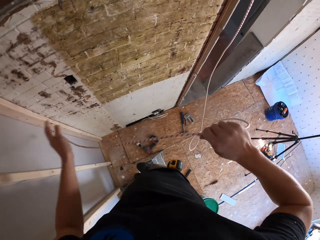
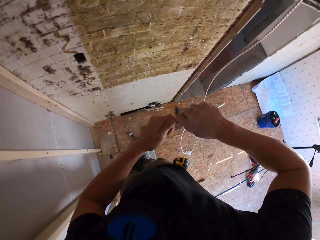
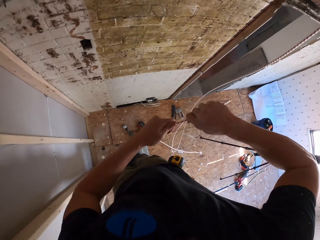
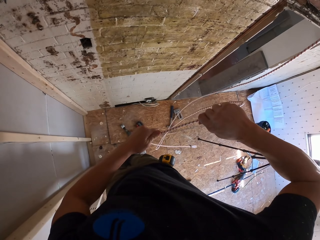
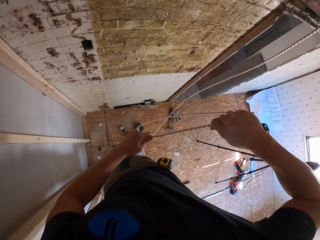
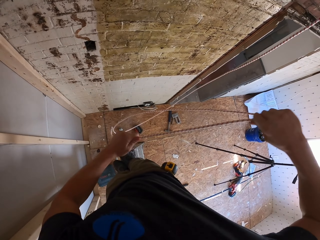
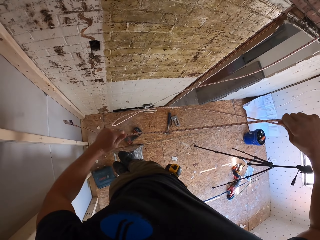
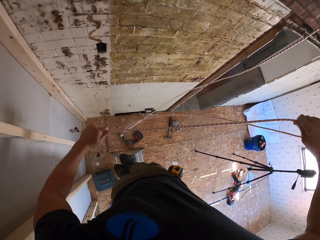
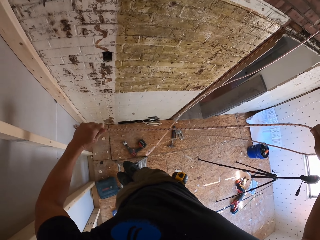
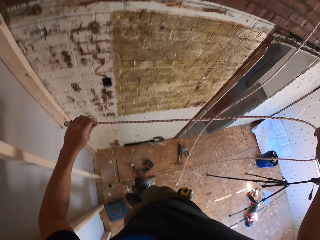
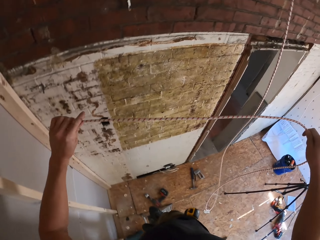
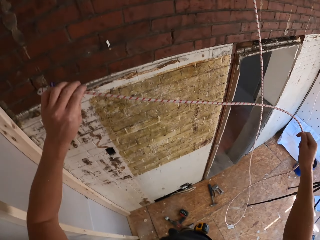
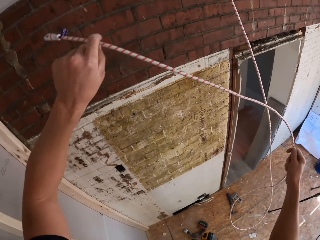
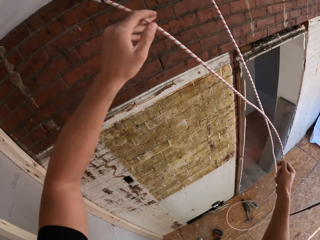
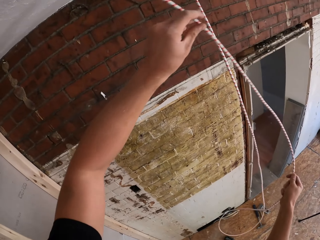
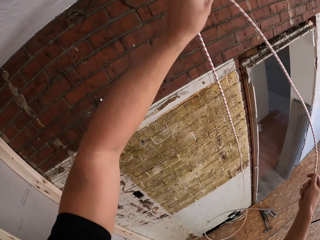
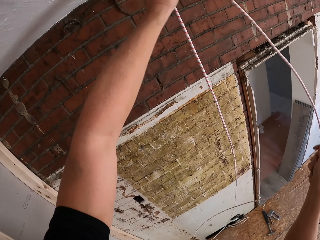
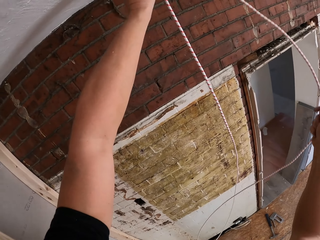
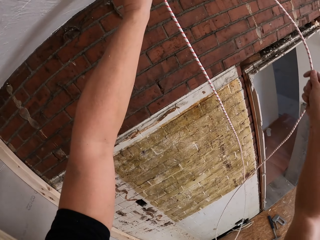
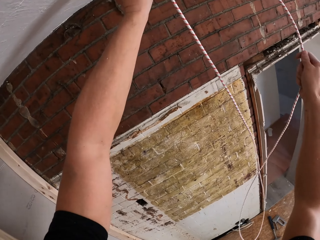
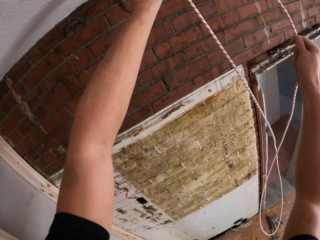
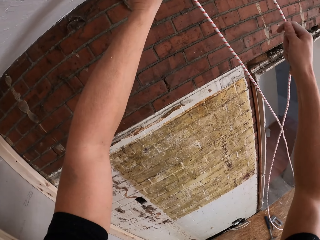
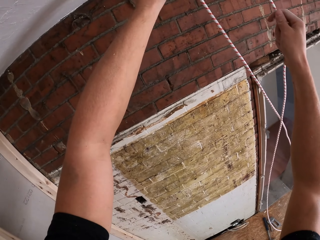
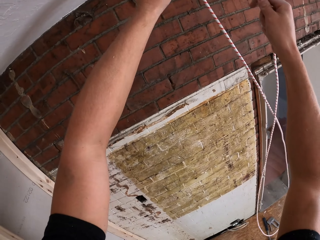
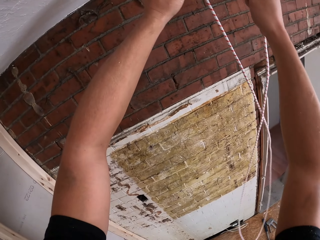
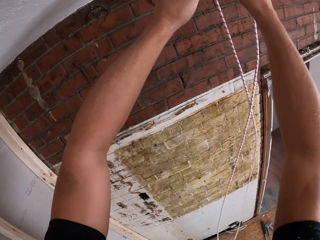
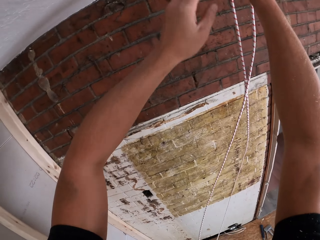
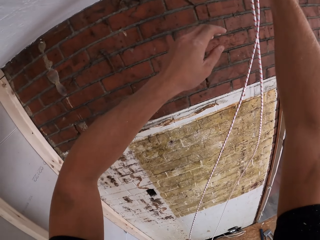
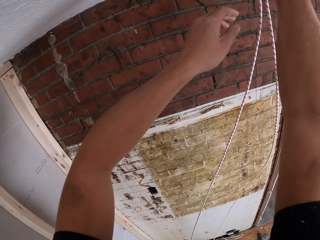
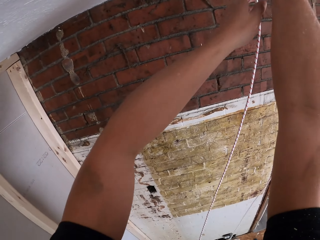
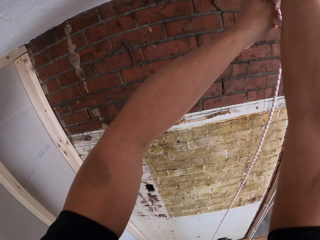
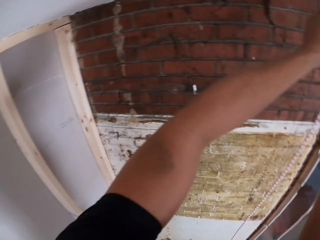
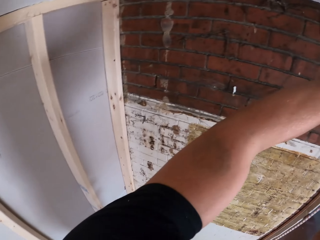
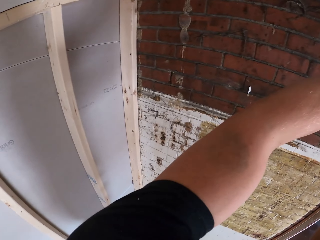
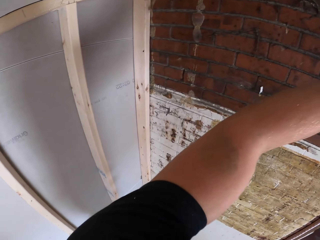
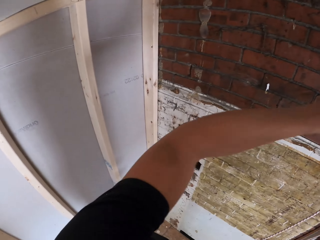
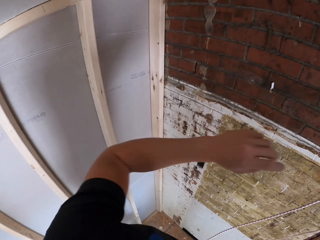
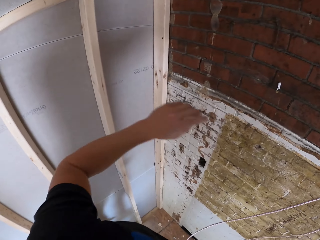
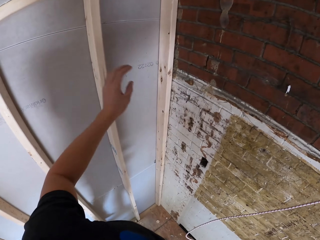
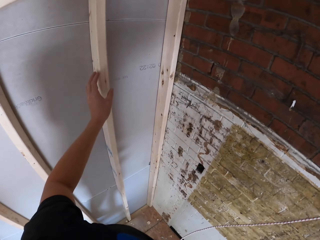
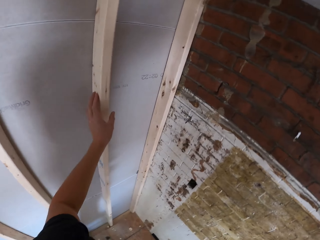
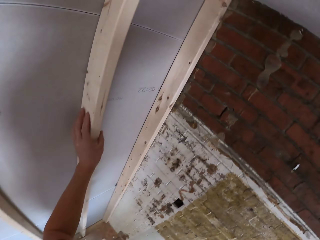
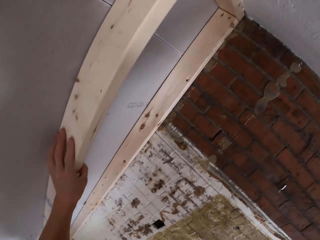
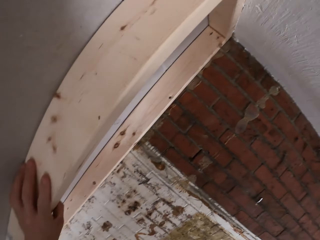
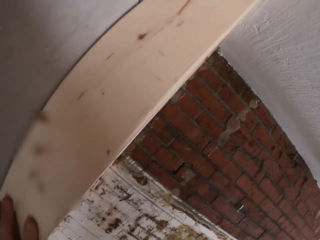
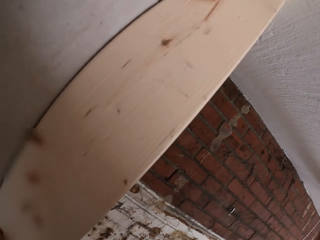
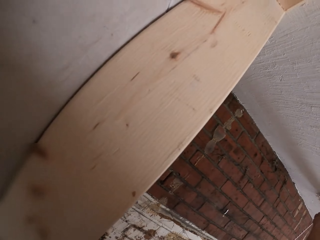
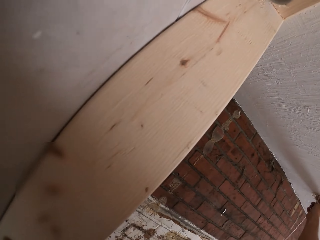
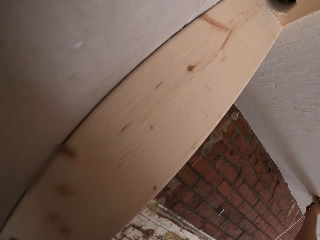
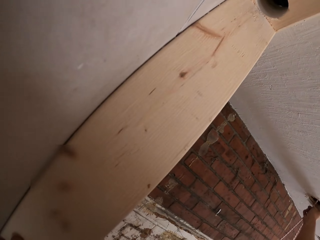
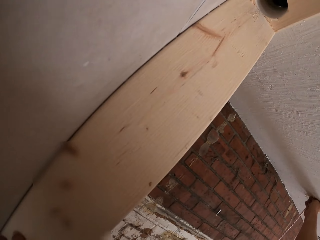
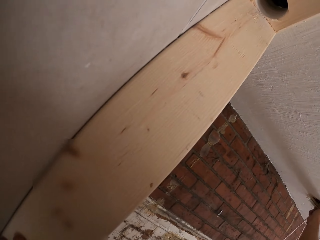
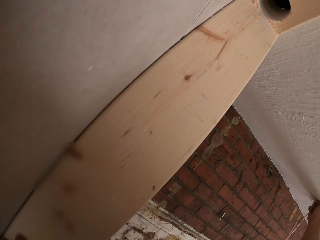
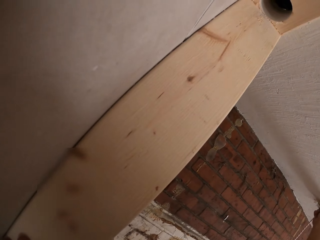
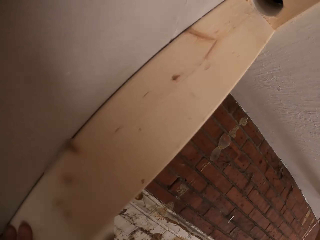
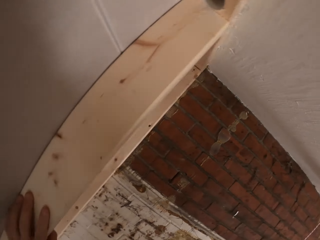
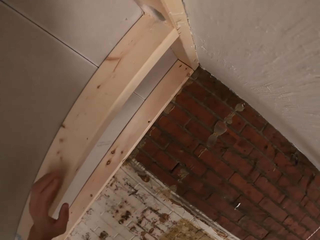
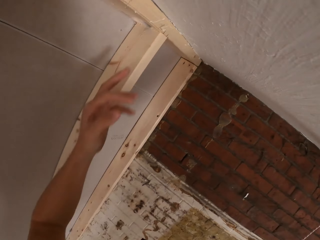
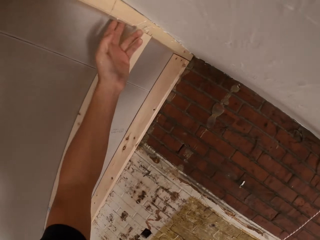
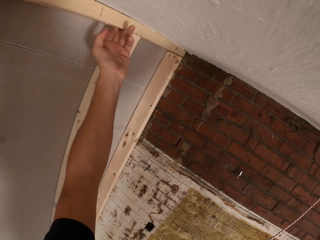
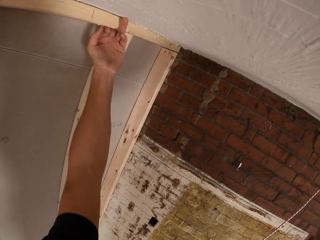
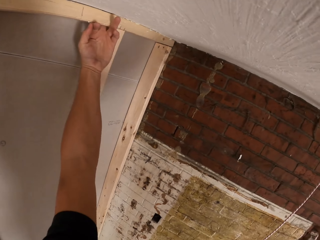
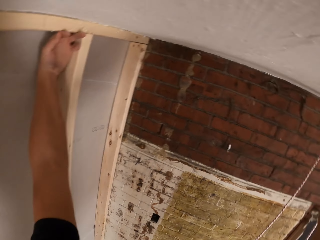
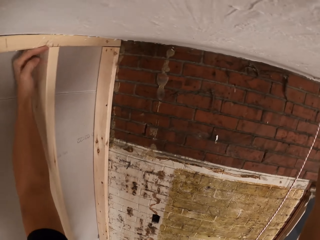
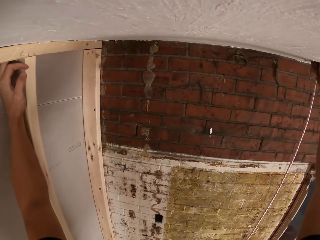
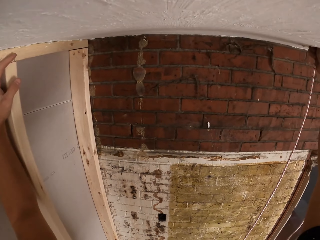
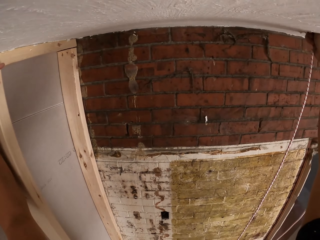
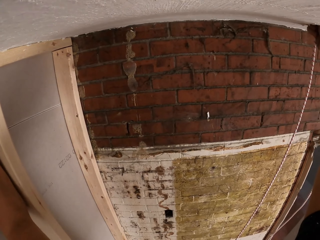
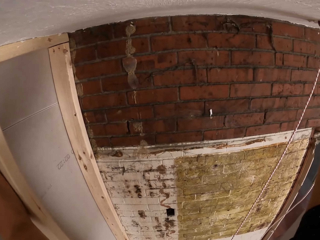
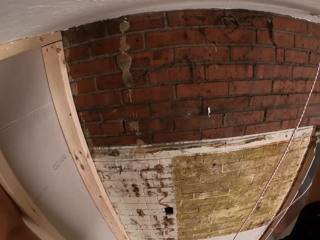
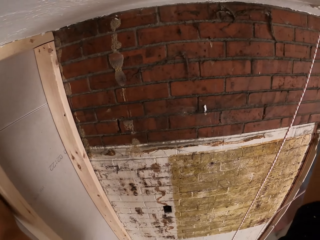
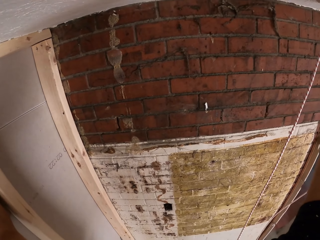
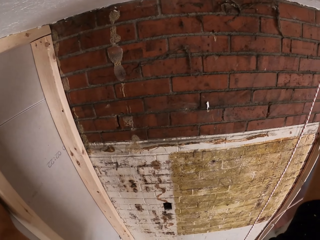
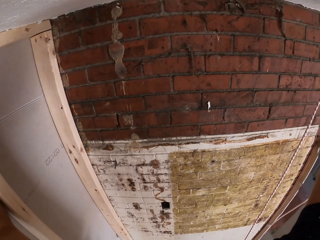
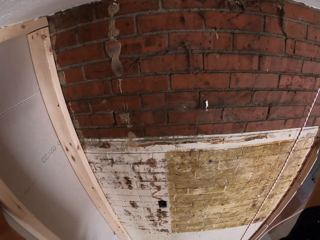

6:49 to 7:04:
The camera wearer passes the cable on the ceiling. They hold the stud. They look at the hole on the top plate. They touch the hole on the top plate.

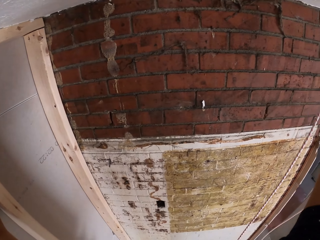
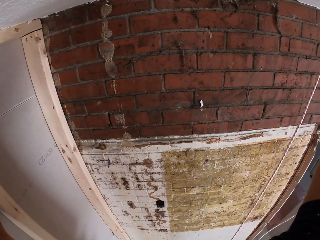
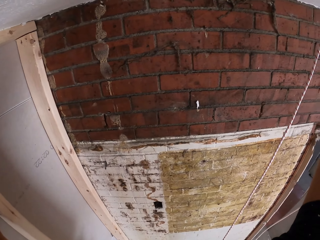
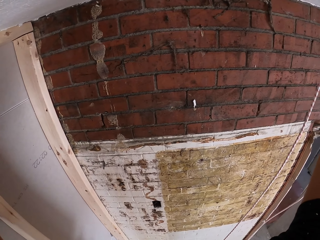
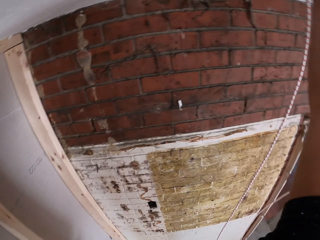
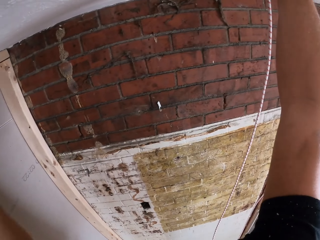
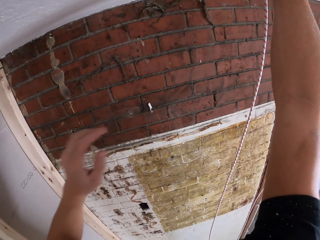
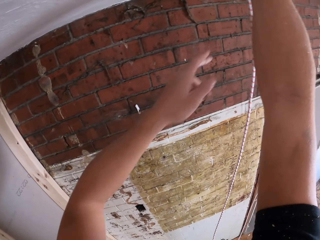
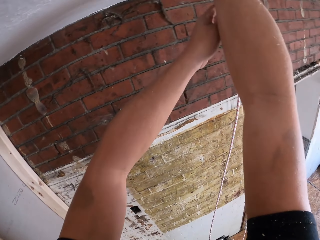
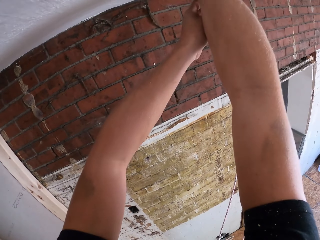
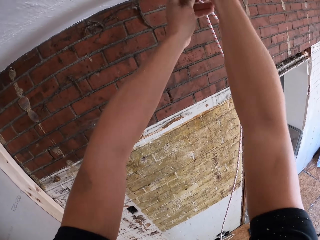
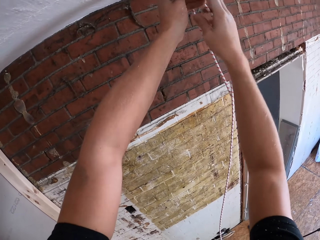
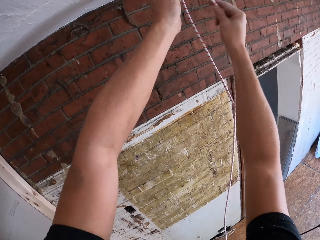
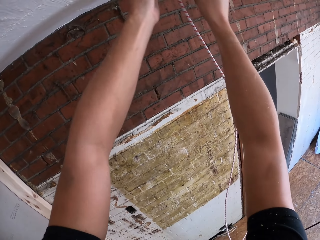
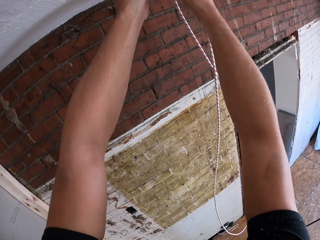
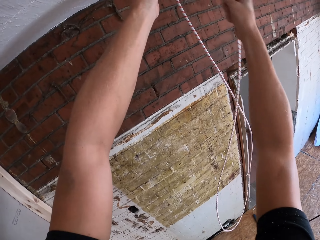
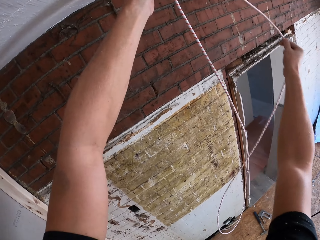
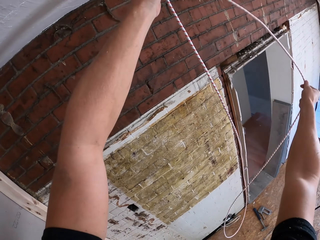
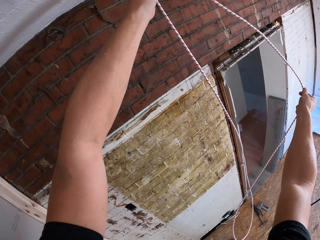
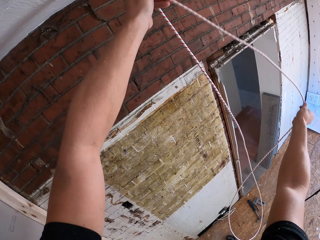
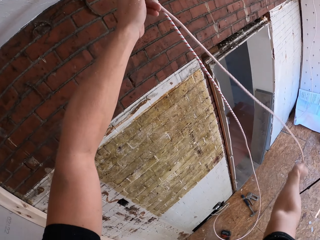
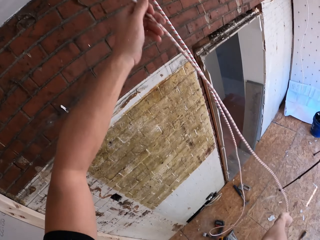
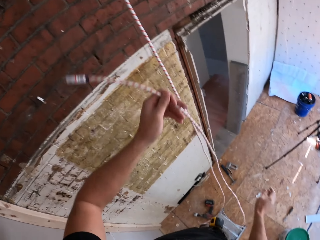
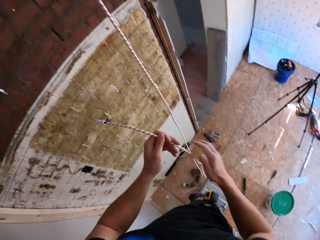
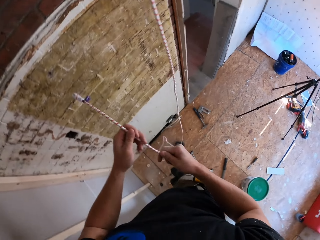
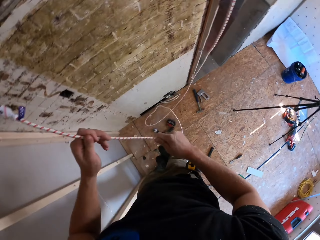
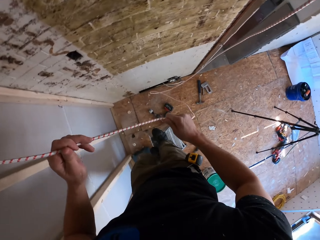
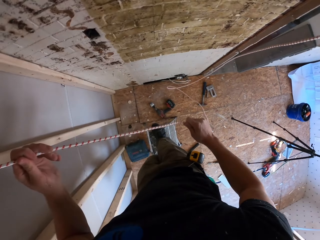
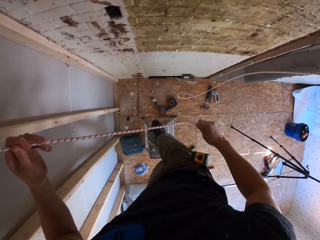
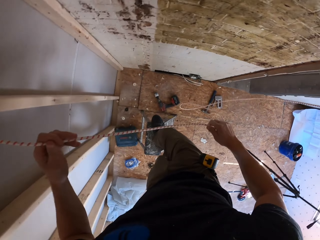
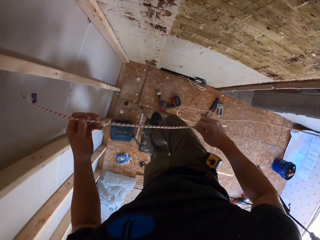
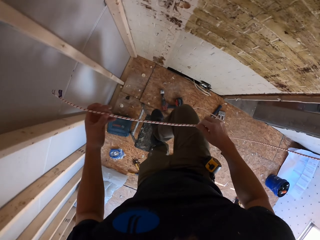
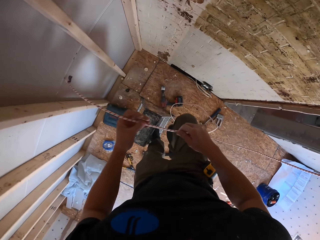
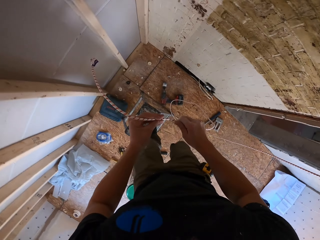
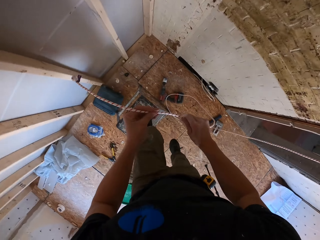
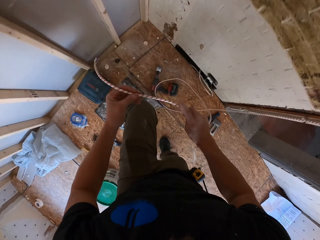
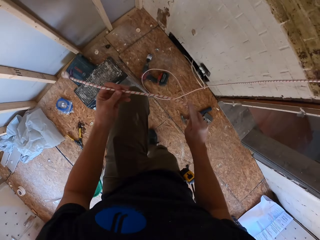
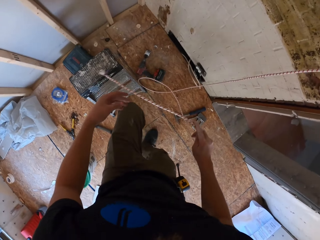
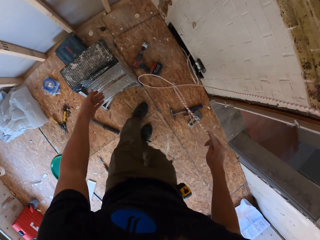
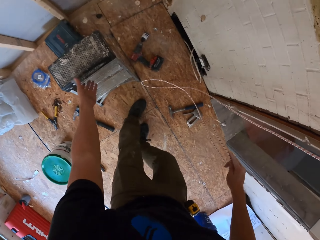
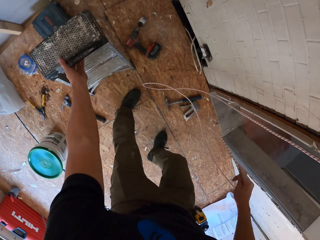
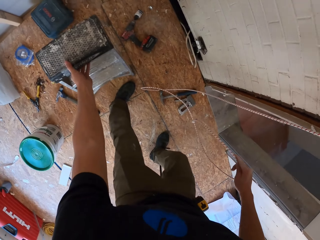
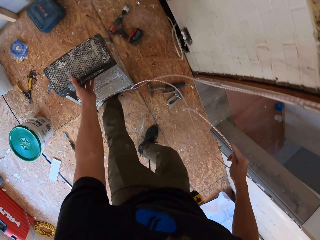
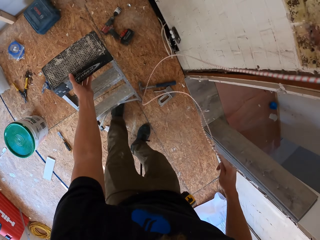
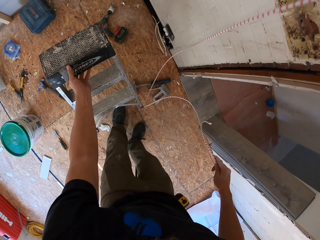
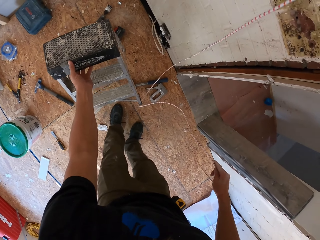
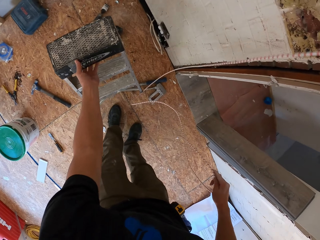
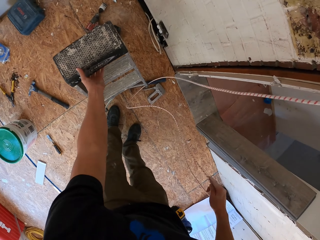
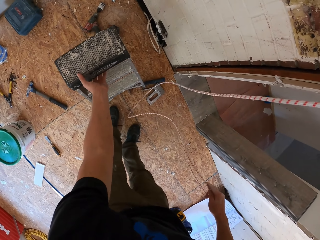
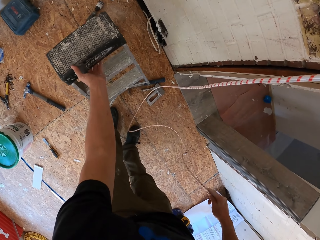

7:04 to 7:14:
The camera wearer holds the cable with both hands. They align the cable. They descend from the ladder. They move the ladder in the room.
